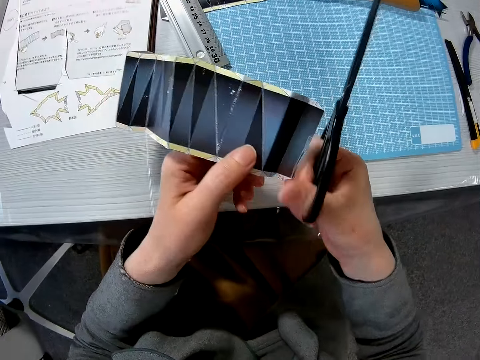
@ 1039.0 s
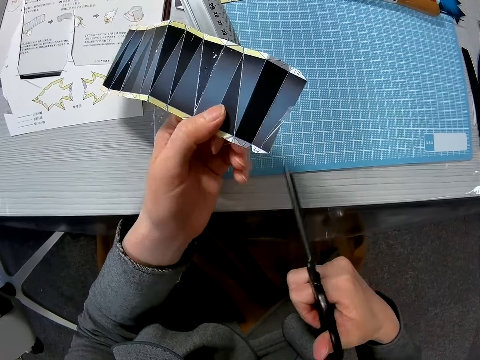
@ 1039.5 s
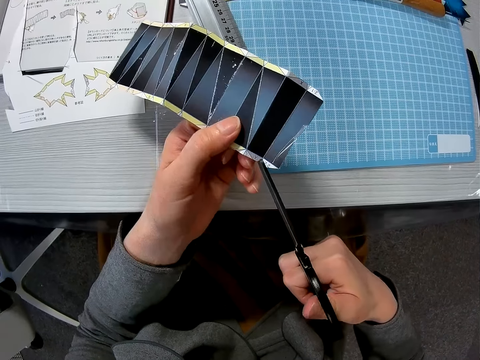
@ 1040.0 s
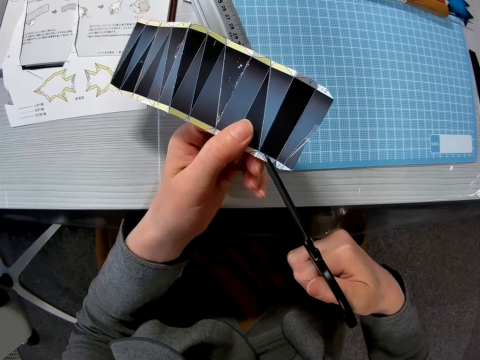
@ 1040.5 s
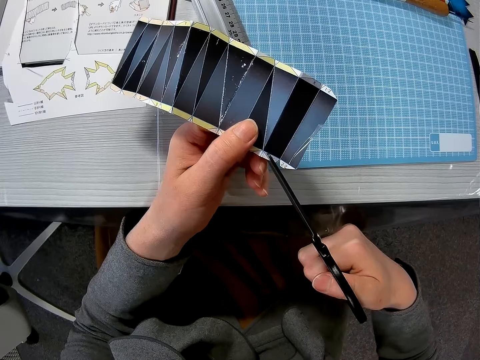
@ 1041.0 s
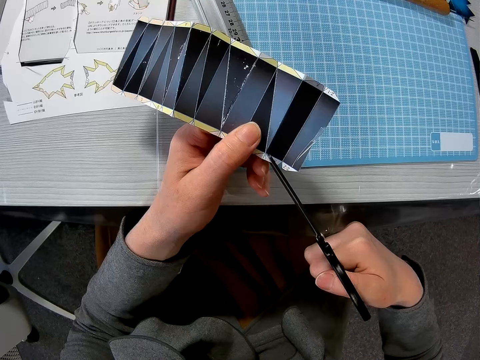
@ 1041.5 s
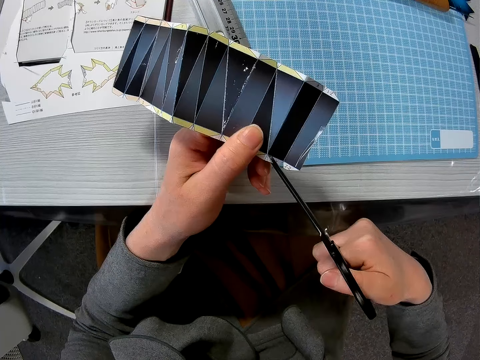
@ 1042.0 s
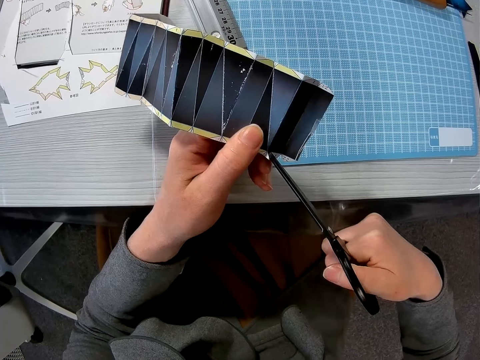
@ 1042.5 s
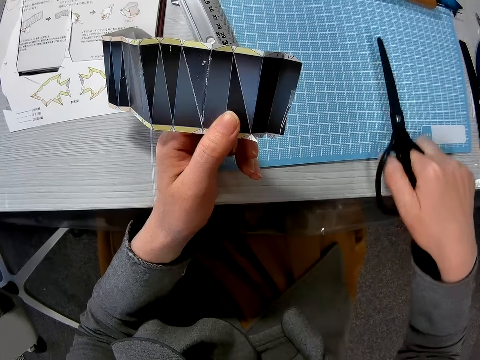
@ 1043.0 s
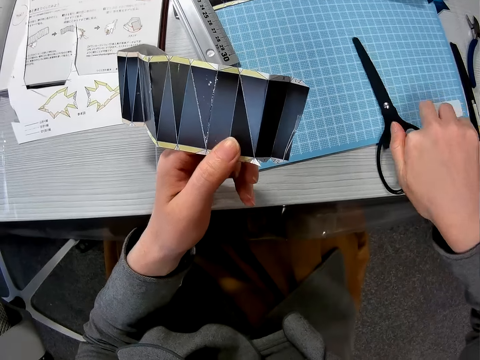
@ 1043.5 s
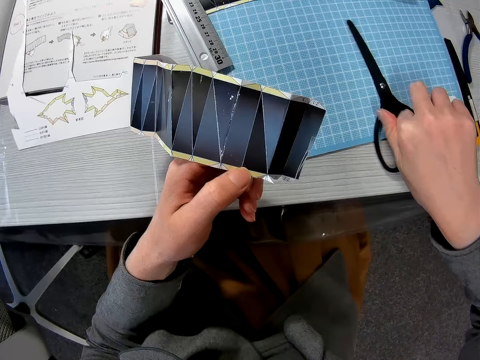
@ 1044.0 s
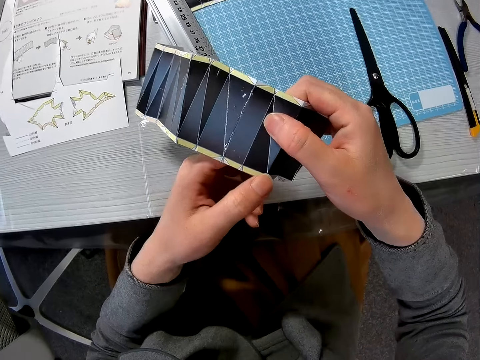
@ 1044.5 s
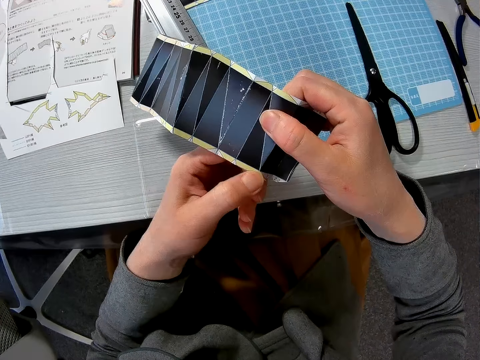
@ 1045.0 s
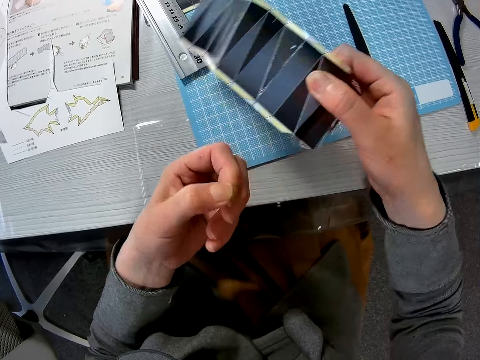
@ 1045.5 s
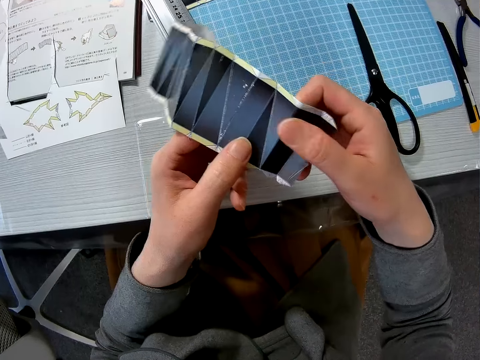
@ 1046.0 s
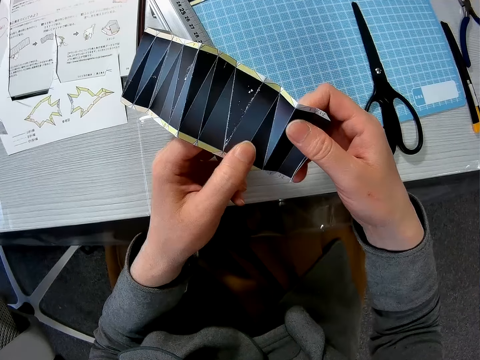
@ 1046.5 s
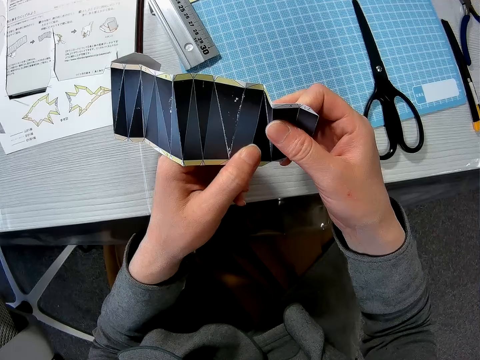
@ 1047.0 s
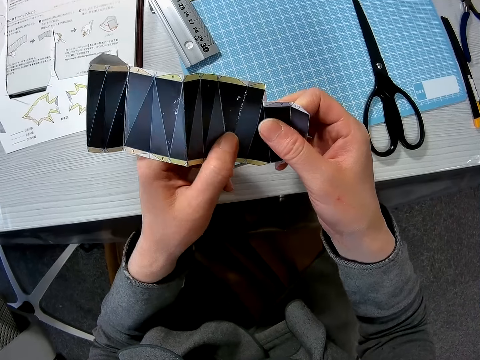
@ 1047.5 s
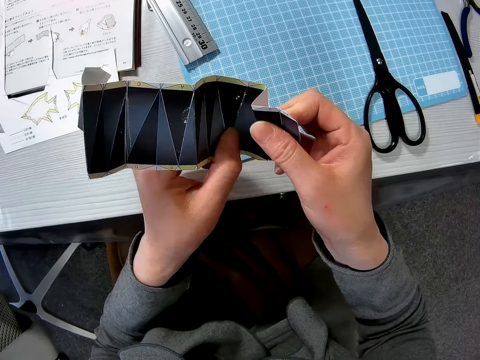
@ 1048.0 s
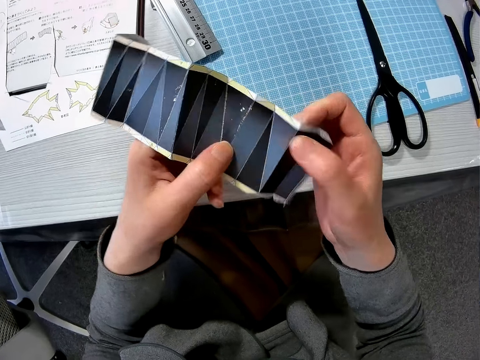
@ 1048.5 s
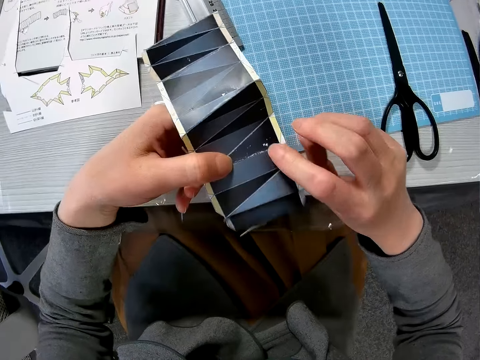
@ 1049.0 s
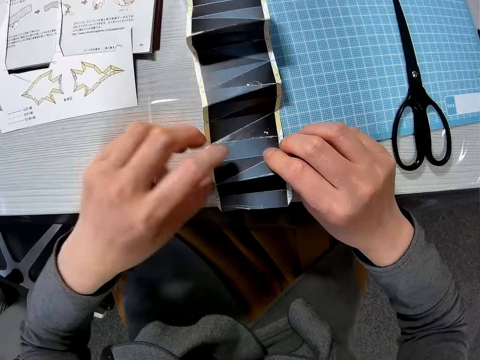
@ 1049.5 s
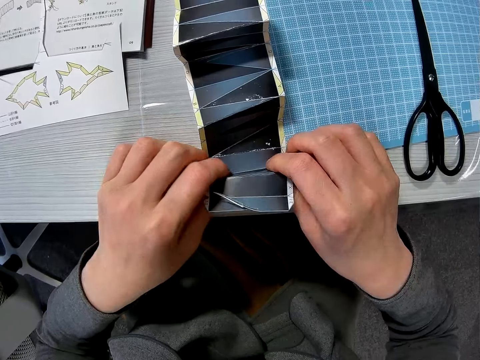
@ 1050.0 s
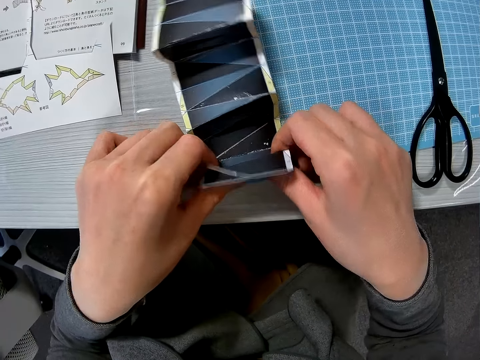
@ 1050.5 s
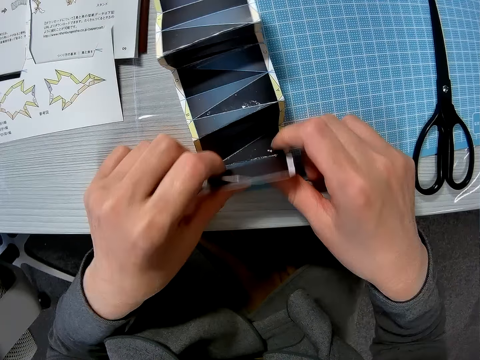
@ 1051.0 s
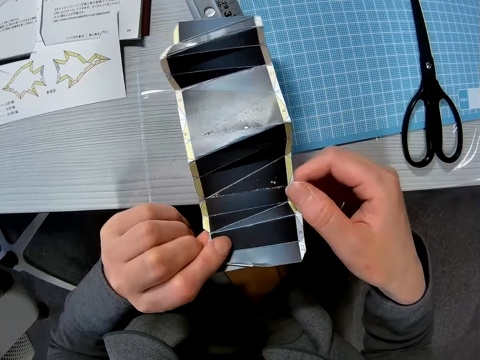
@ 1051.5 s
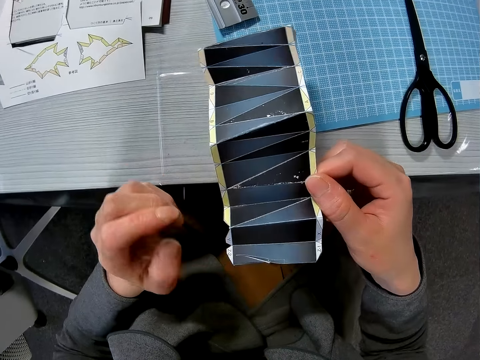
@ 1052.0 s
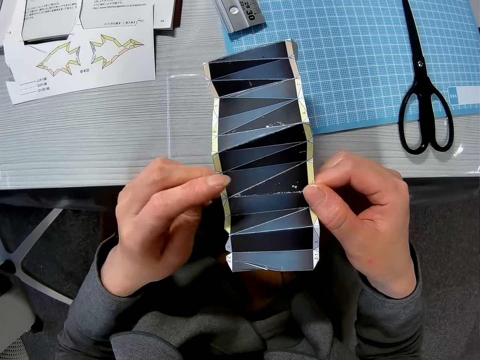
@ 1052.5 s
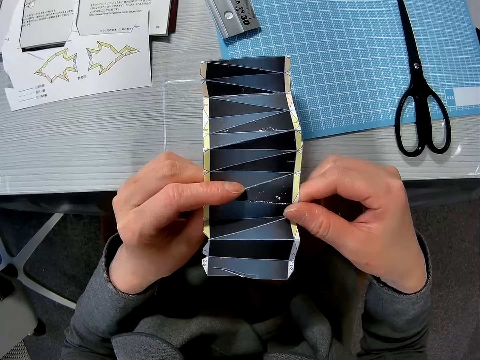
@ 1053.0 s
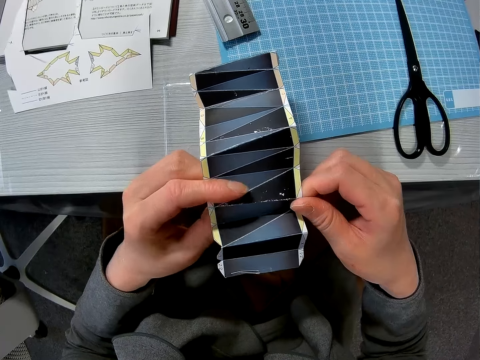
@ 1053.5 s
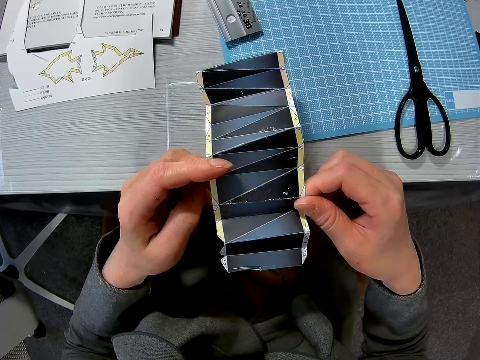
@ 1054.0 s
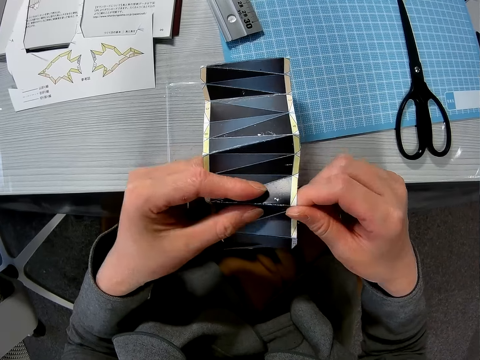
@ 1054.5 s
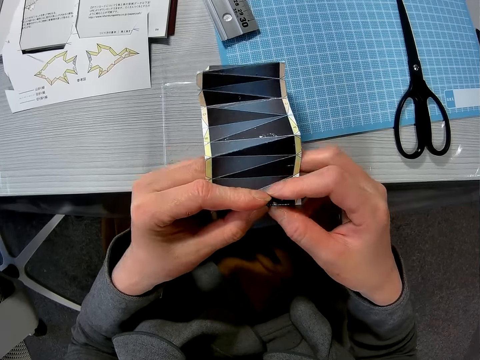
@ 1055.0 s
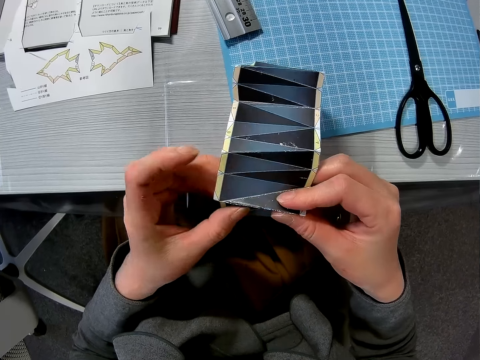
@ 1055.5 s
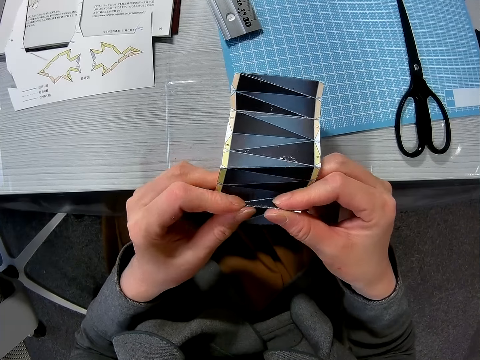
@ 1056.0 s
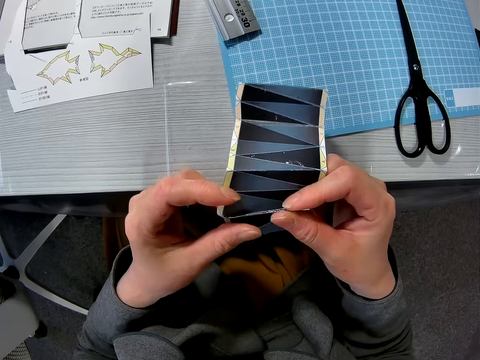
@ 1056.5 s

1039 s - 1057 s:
The camera wearer holds the template with both hands. She holds the template with one hand. She cuts the template with the scissors. She places the scissors on the cutting mat. She removes a piece of the template. She bends the paper or template with her two hands. She places the template on the cutting mat. She folds the template. She lifts the template. She stares at the template. She folds the template.

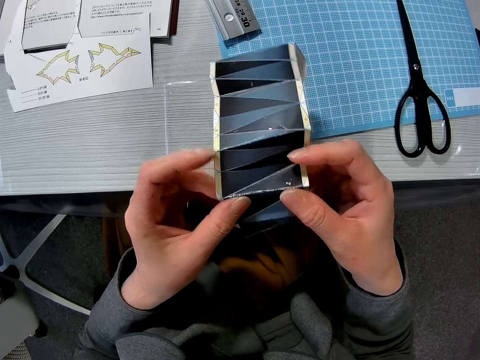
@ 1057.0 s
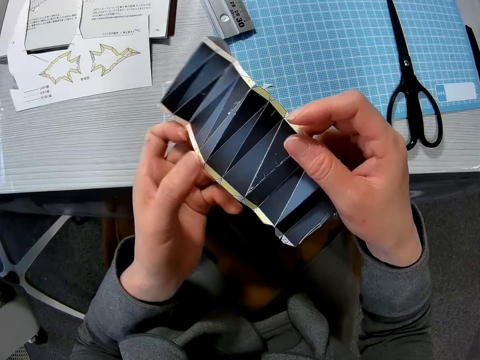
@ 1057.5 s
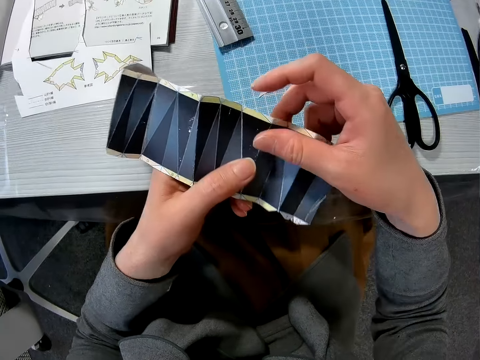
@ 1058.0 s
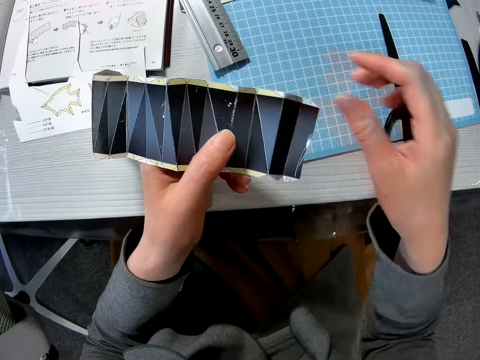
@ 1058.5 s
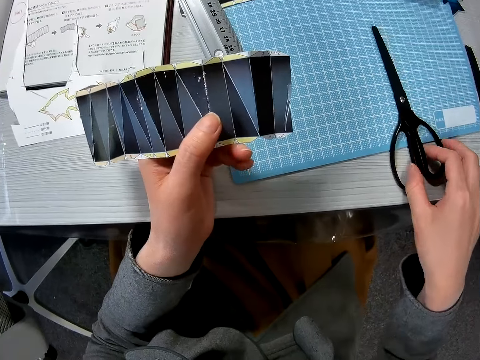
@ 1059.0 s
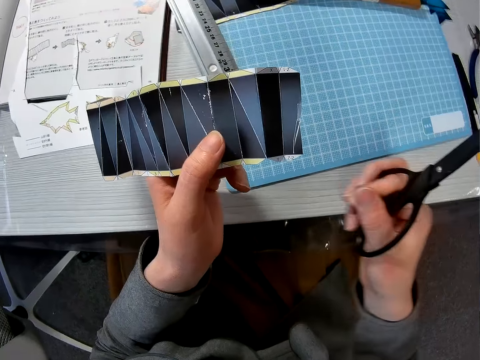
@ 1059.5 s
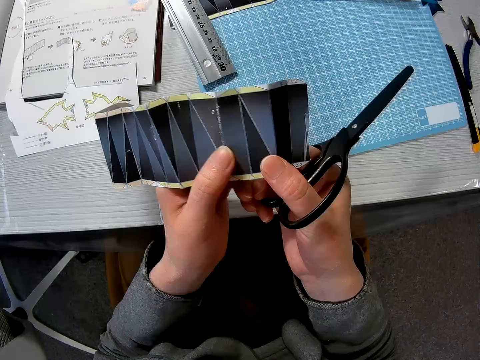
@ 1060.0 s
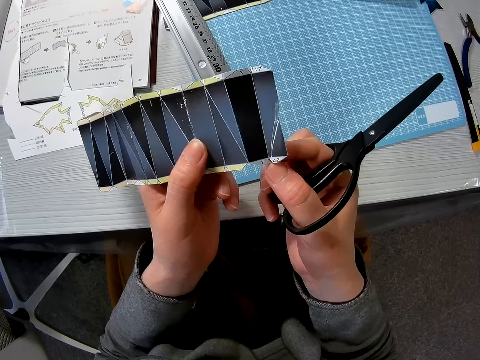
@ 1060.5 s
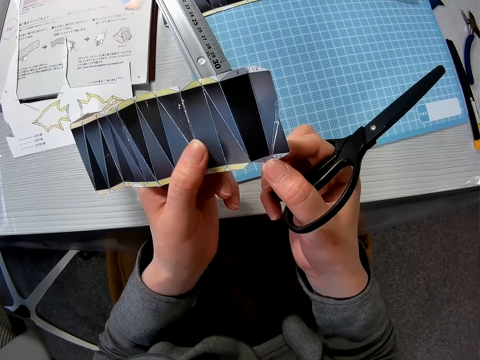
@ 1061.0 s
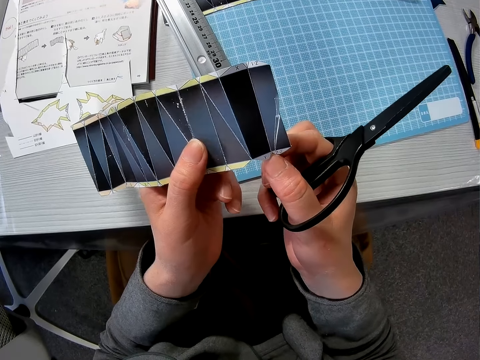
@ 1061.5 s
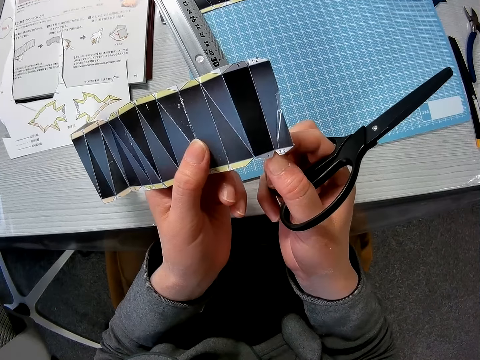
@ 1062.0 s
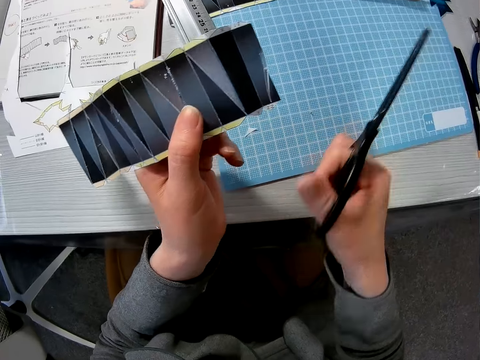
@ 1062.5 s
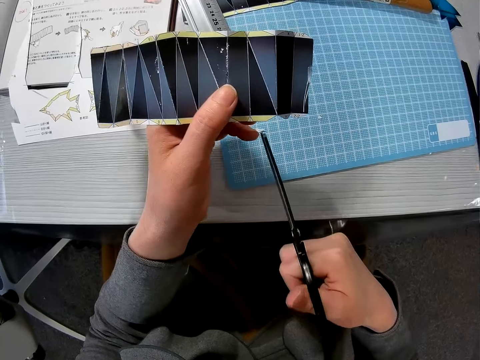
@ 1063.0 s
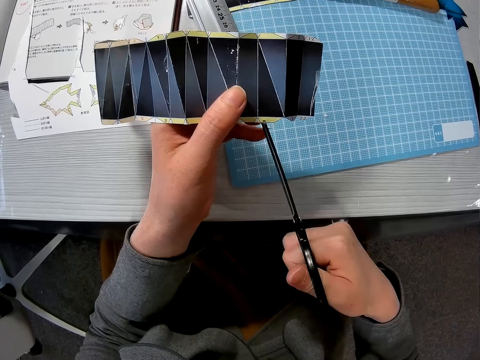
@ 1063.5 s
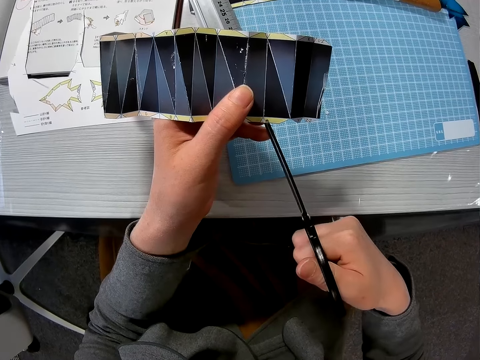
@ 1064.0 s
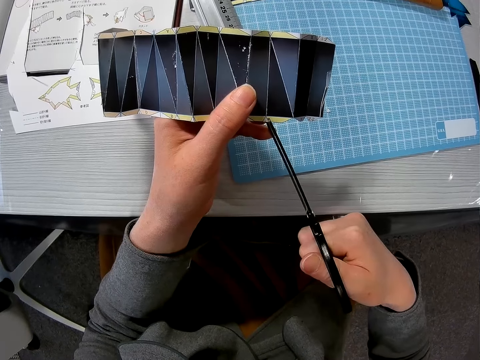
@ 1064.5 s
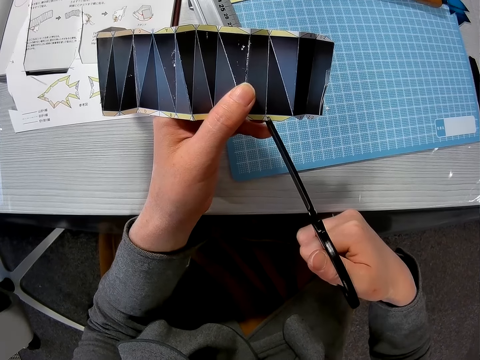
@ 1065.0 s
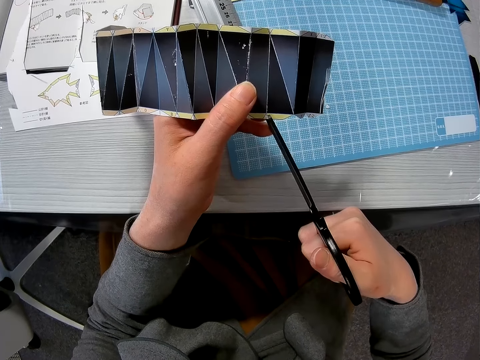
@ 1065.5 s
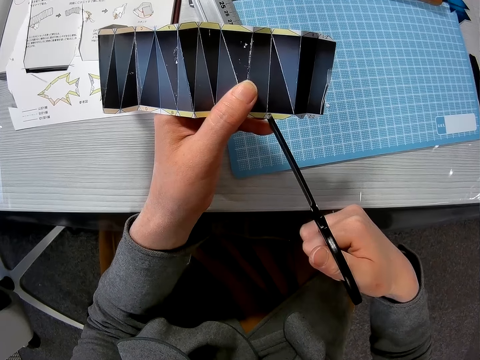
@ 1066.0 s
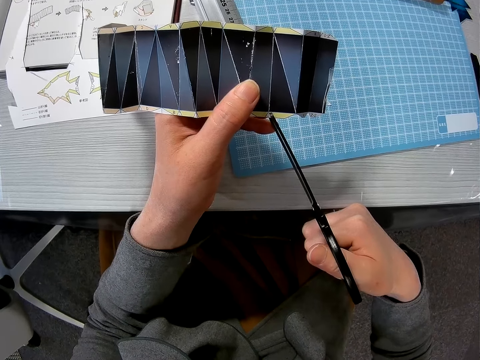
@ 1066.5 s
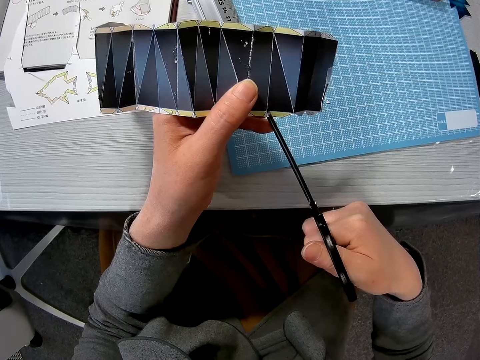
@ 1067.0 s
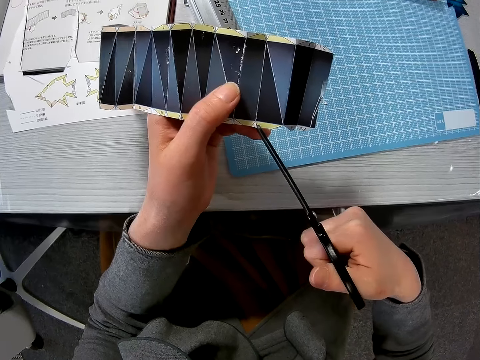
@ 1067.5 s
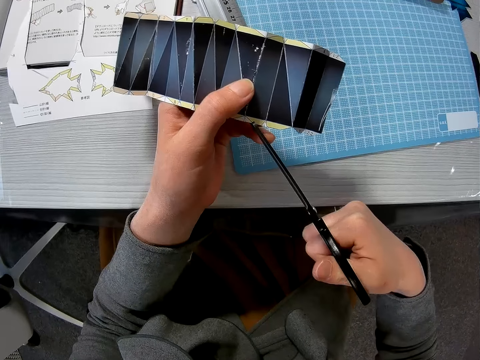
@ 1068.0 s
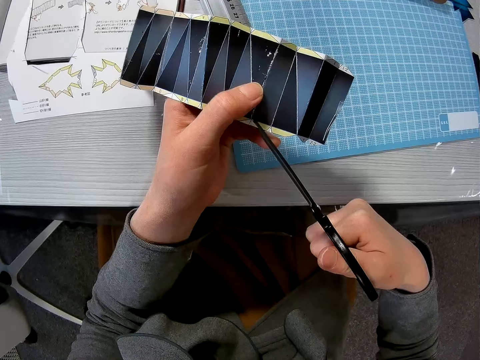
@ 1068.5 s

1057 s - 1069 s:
The camera wearer turns the template. She picks up the scissors from the table with her right hand. She touches the template with the right hand. She removes a piece of the template. She cuts the edges of the paper or template with the scissors in her right hand.
